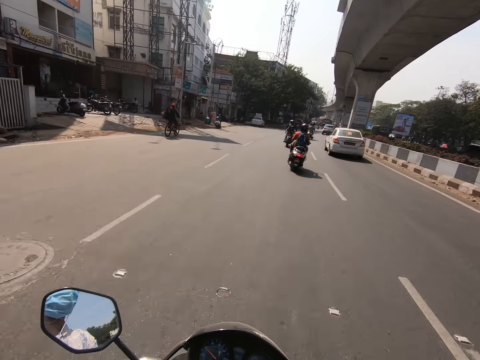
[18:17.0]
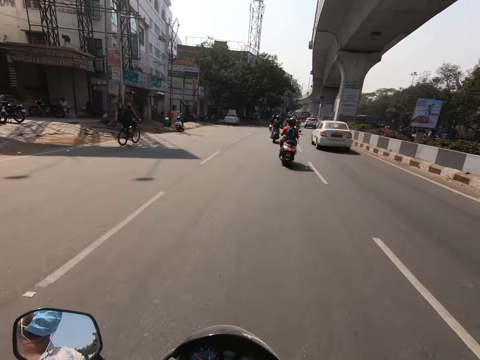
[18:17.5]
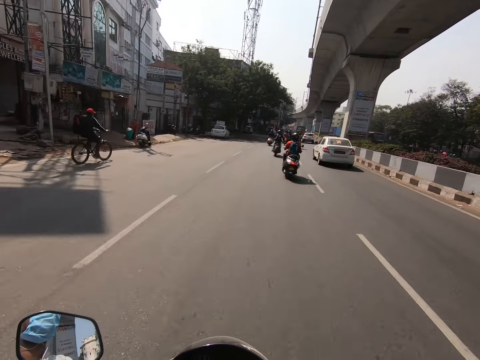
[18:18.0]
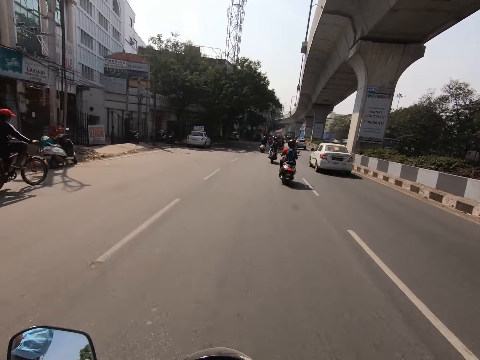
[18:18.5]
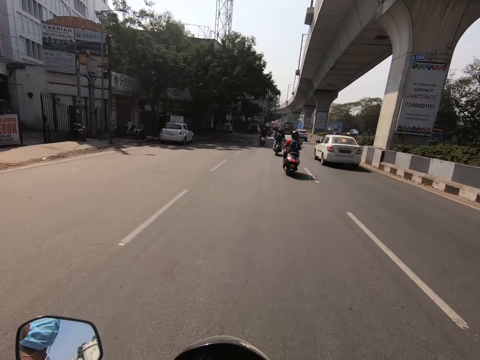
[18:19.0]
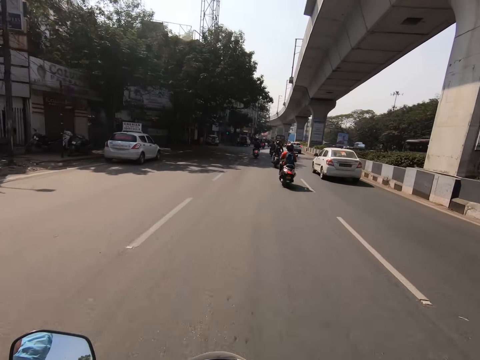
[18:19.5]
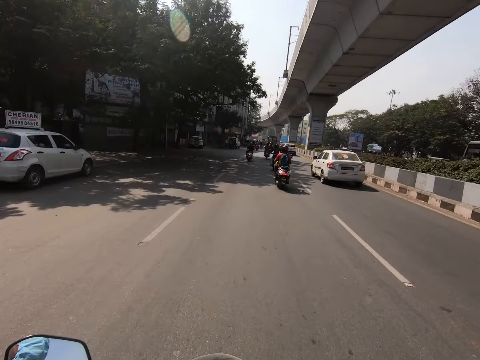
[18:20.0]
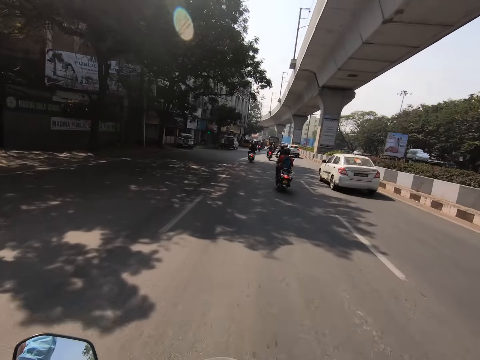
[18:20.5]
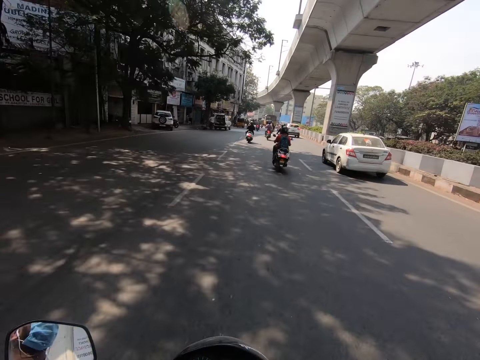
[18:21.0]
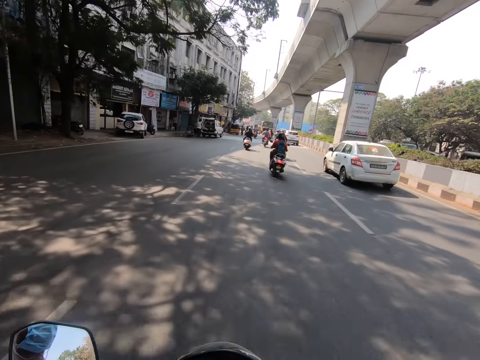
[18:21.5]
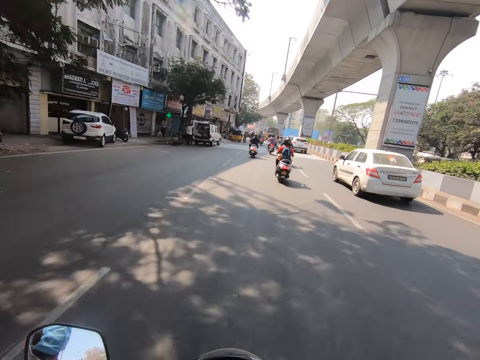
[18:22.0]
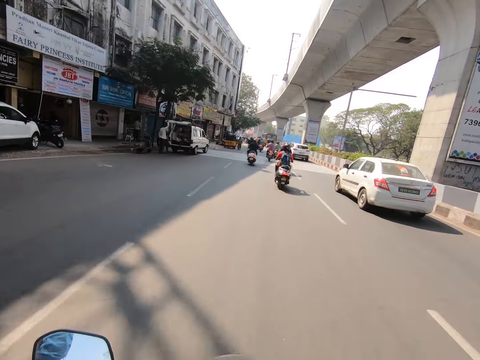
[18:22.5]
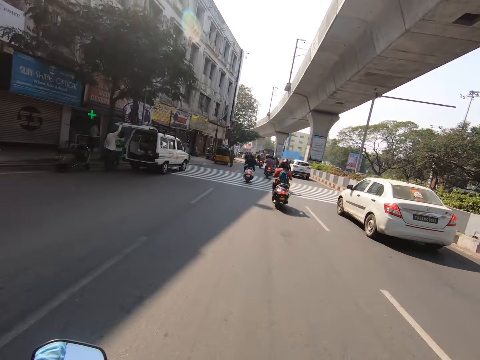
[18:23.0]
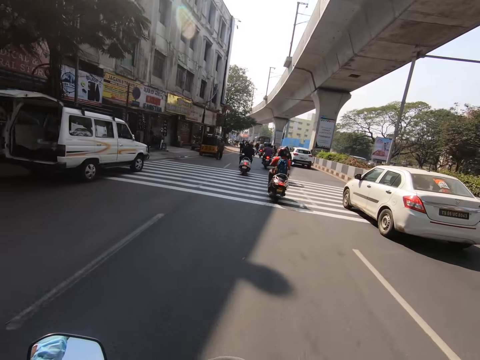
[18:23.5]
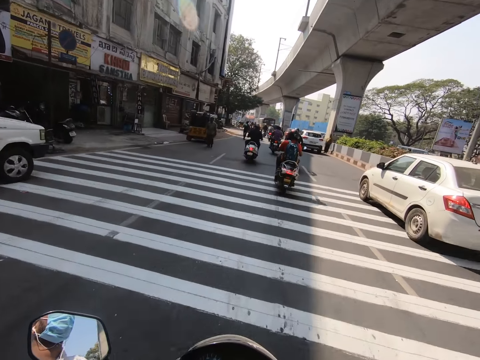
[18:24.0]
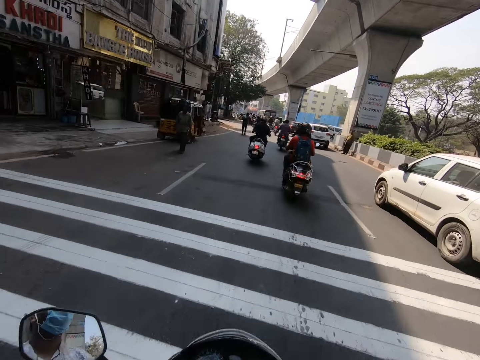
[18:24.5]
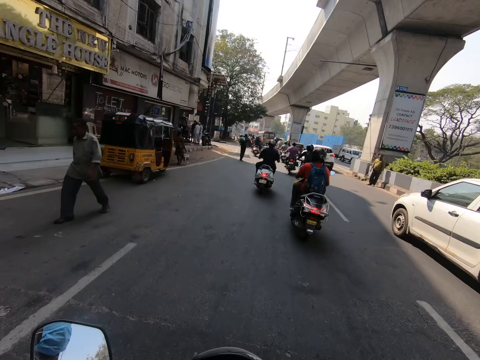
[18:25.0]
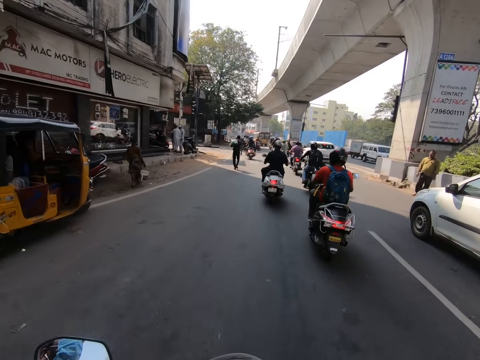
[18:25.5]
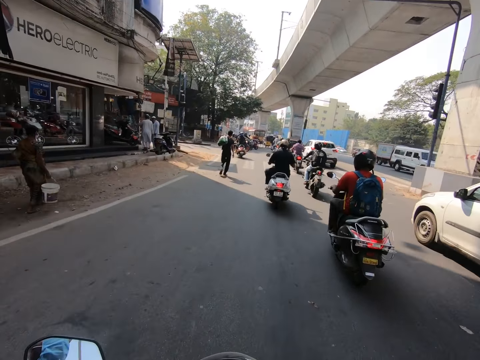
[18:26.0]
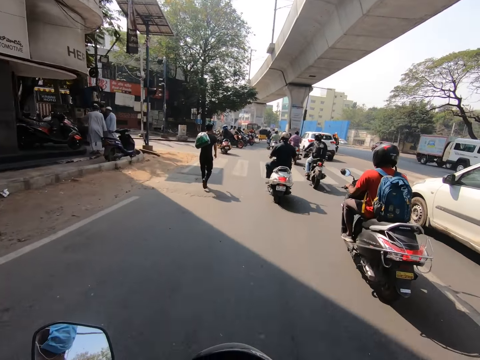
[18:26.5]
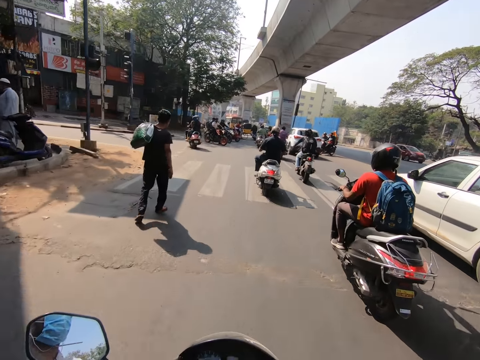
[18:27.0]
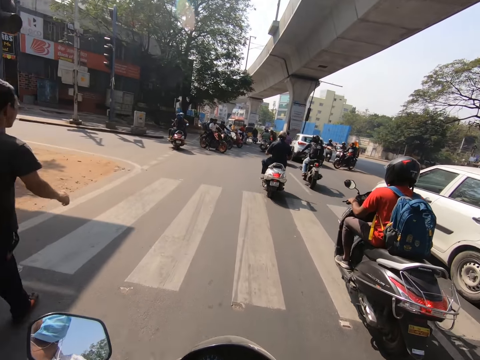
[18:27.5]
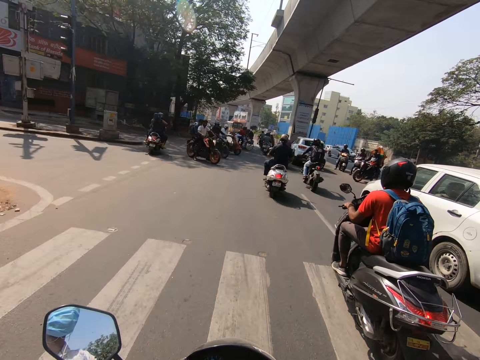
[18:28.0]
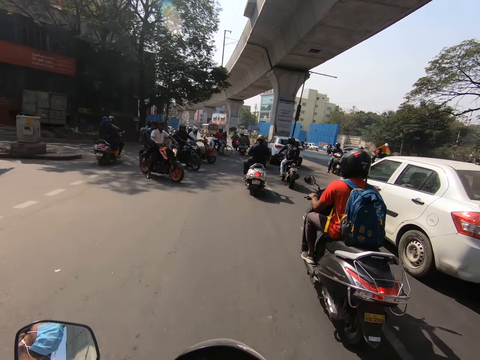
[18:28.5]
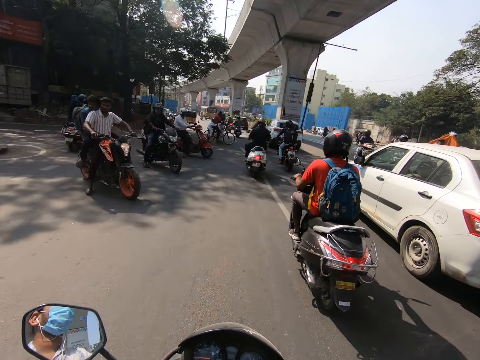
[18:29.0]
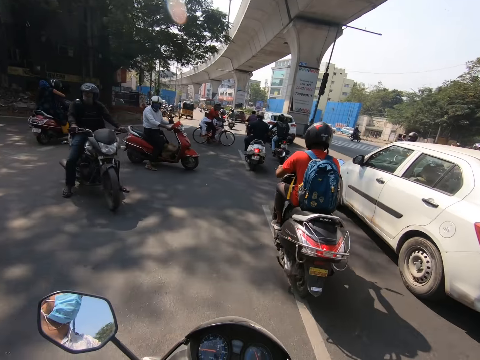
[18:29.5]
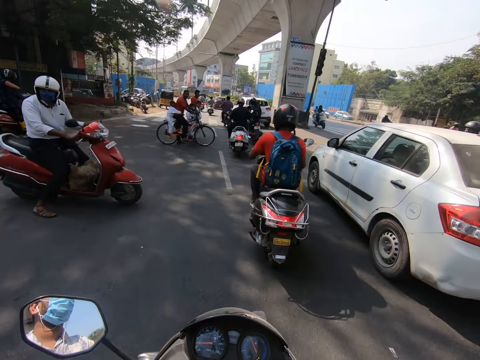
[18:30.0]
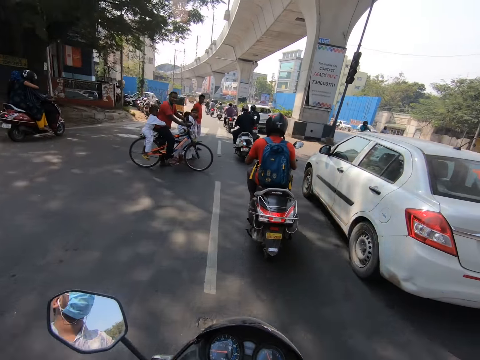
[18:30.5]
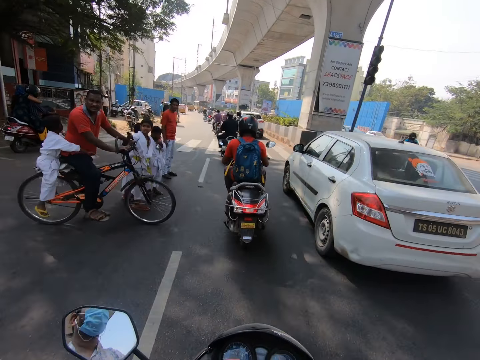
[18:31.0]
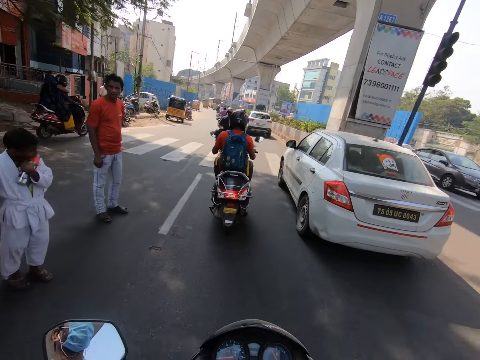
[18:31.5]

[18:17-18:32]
The camera wearer rides past a man on a bicycle.

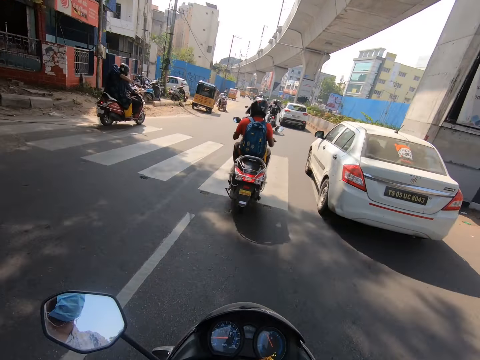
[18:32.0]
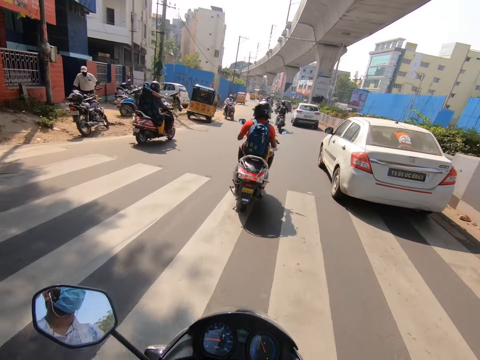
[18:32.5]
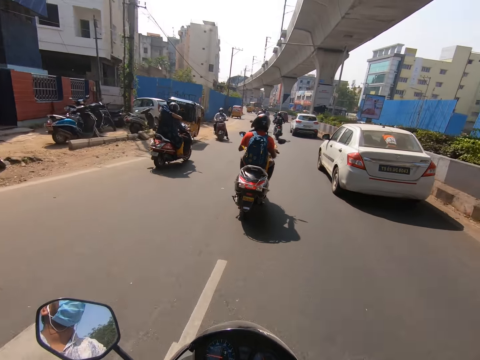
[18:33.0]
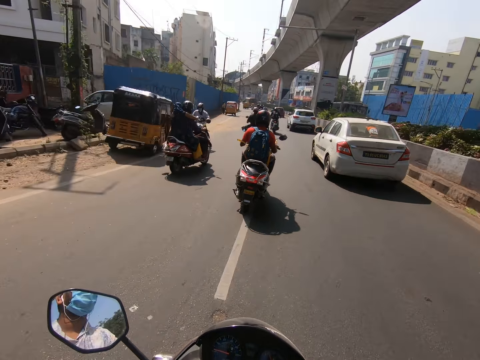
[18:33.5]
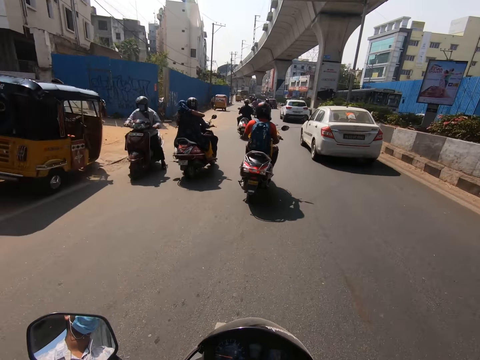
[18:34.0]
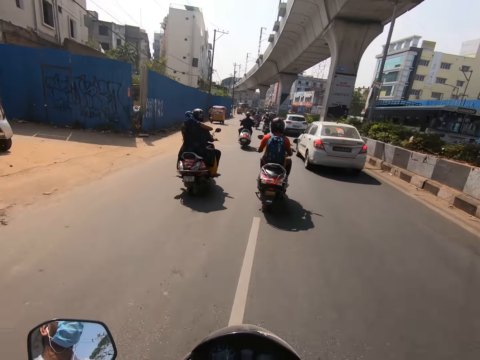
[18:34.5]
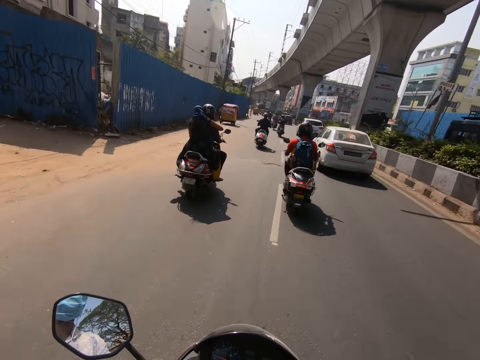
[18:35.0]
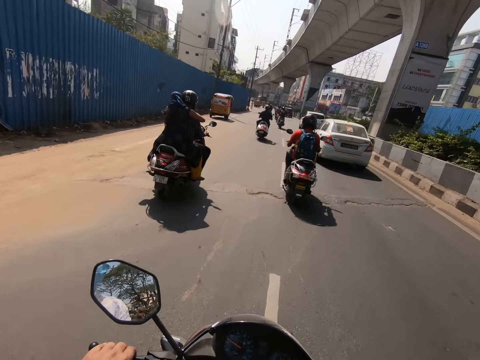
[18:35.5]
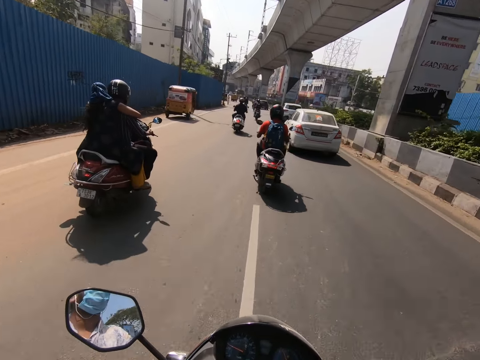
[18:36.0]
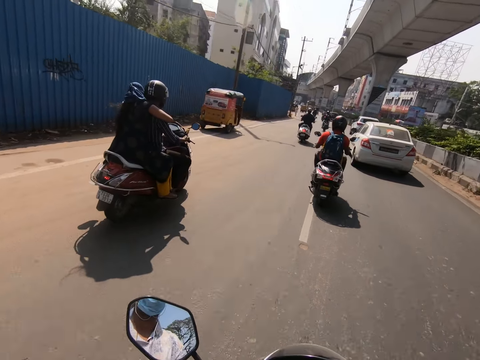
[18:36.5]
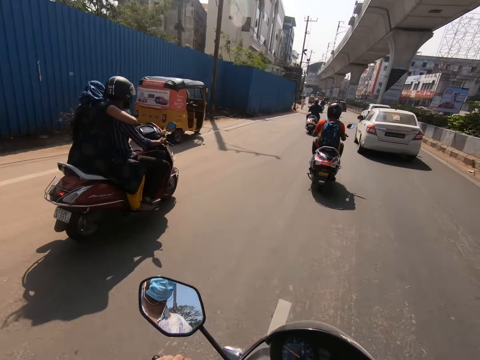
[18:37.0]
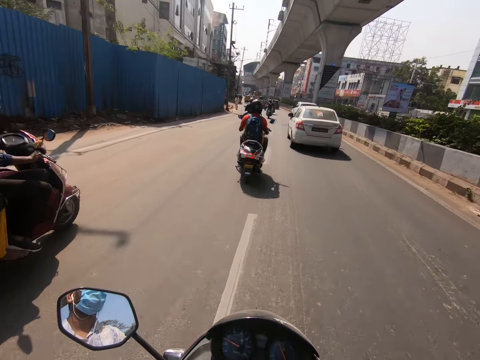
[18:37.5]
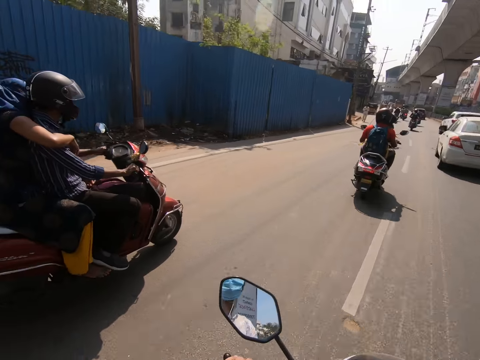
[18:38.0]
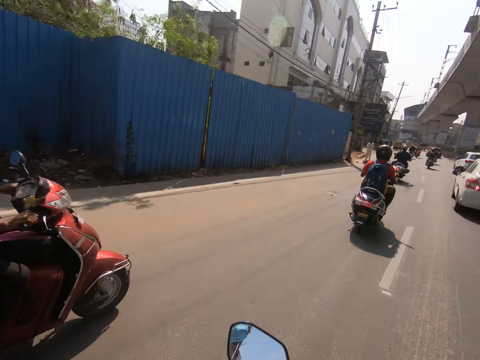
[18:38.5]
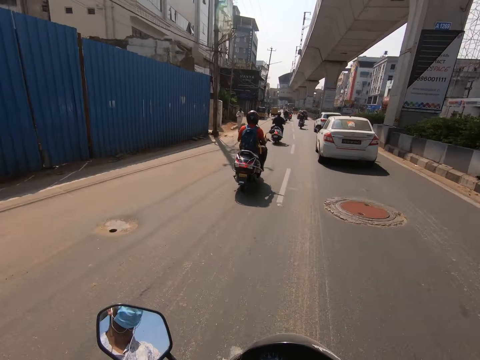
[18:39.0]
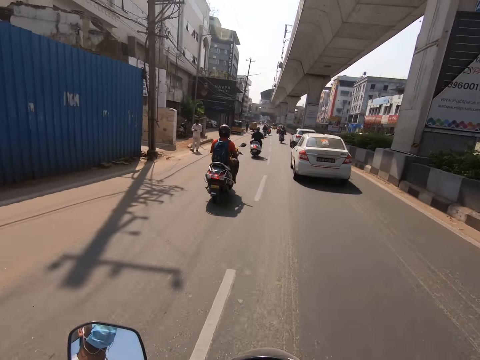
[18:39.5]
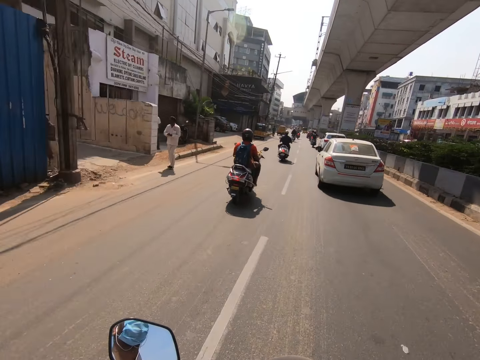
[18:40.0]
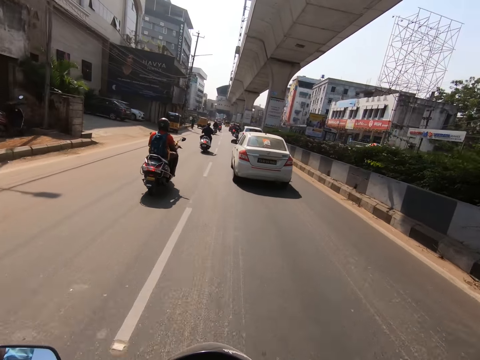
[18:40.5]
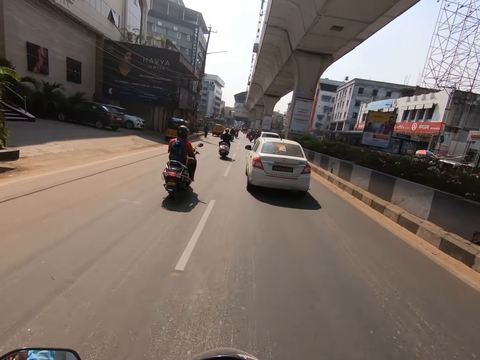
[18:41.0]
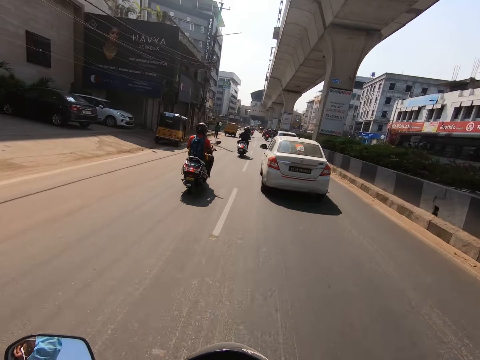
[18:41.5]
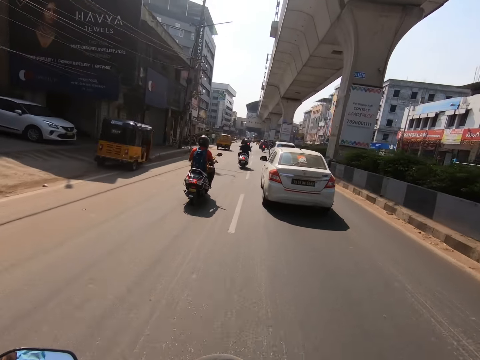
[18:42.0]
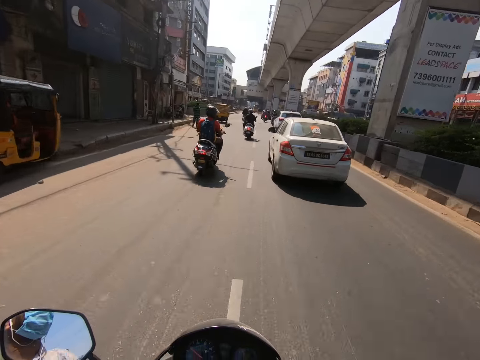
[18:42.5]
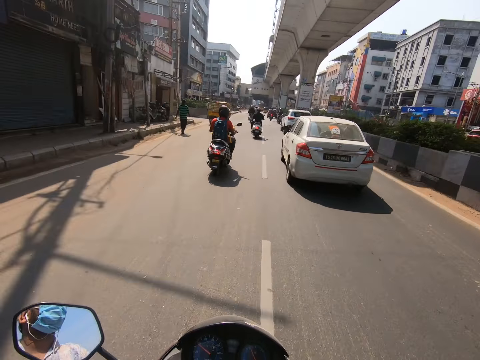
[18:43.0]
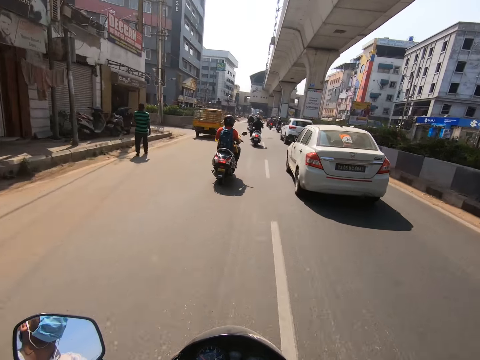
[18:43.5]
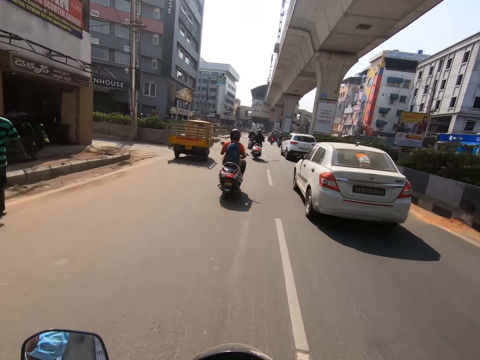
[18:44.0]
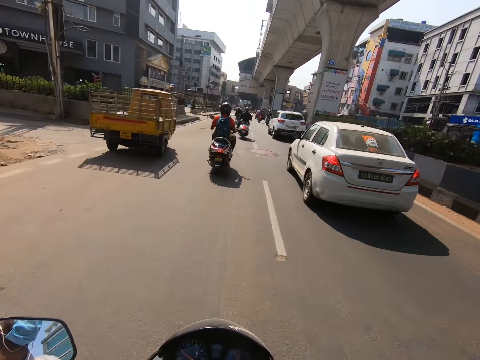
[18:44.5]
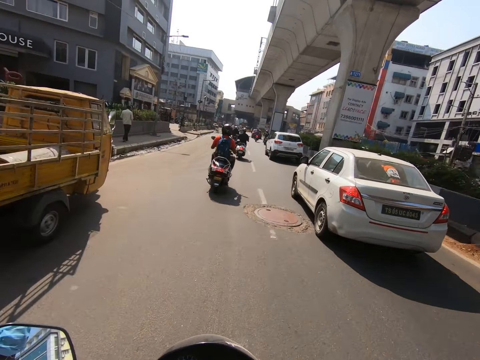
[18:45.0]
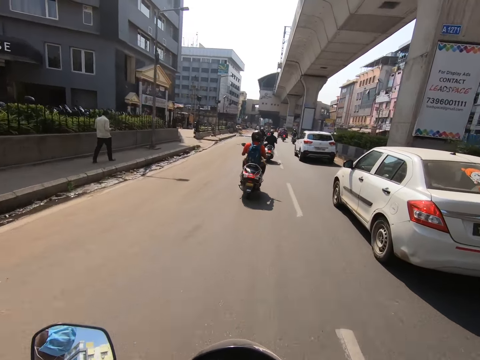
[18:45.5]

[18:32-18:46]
A man rides past the camera wearer. The camera wearer rides past a red motorcycle.
